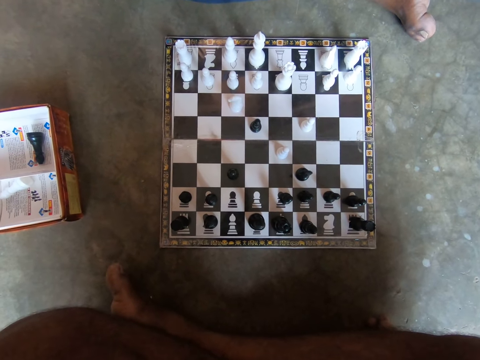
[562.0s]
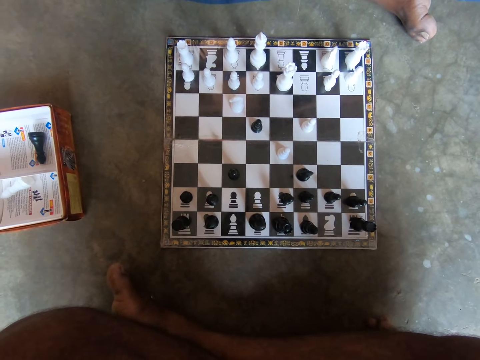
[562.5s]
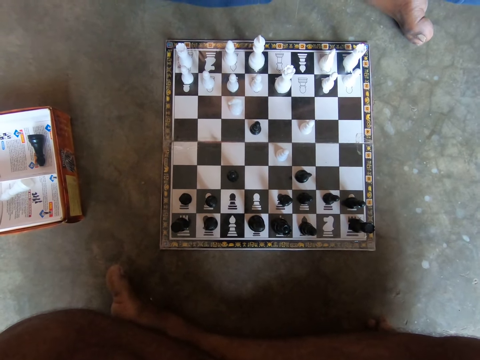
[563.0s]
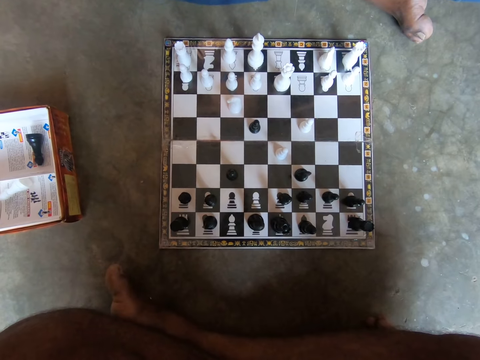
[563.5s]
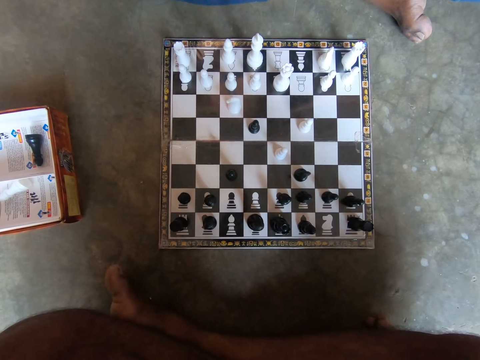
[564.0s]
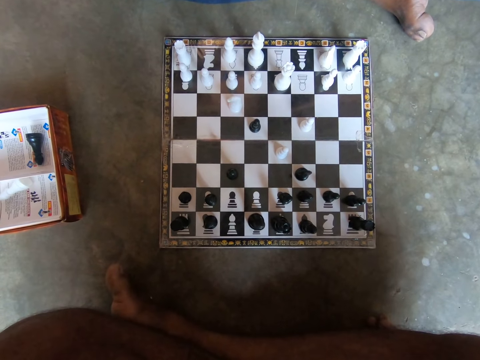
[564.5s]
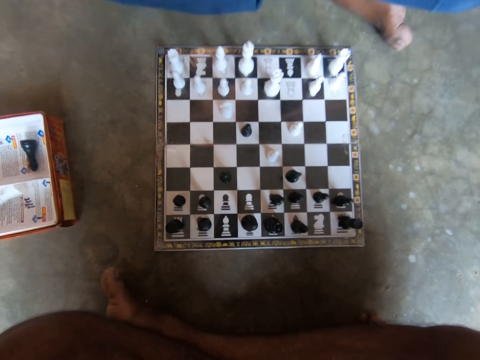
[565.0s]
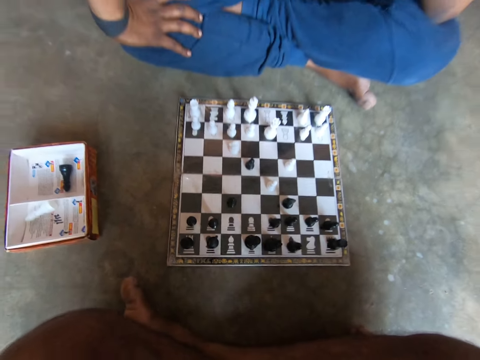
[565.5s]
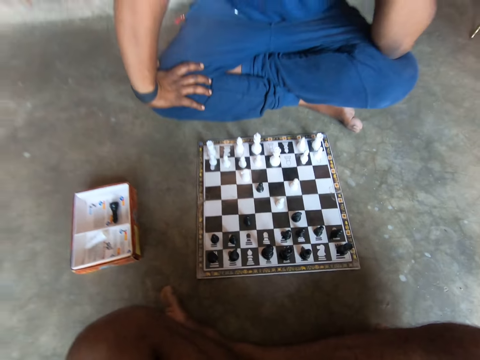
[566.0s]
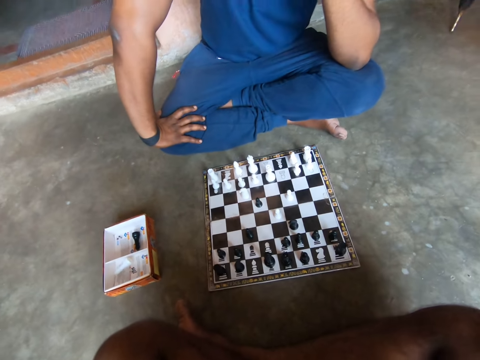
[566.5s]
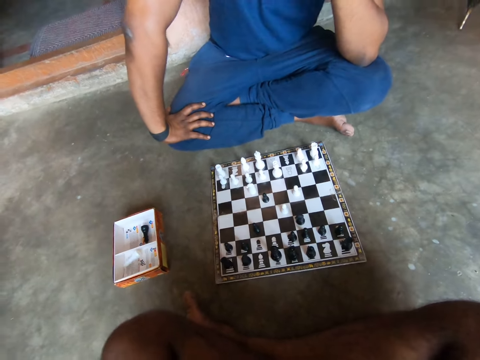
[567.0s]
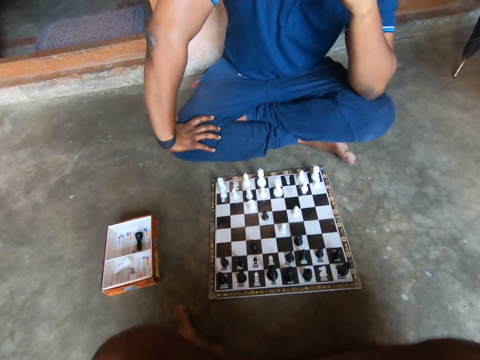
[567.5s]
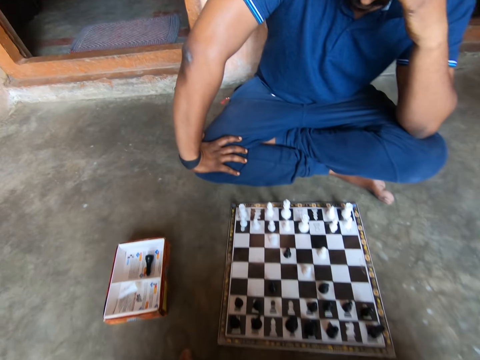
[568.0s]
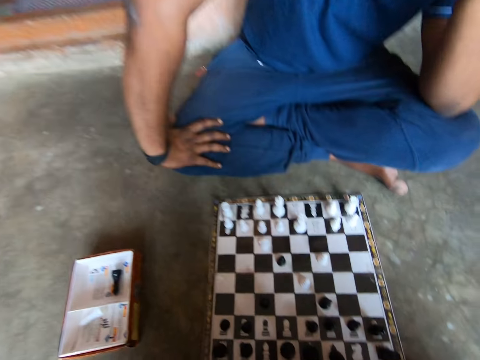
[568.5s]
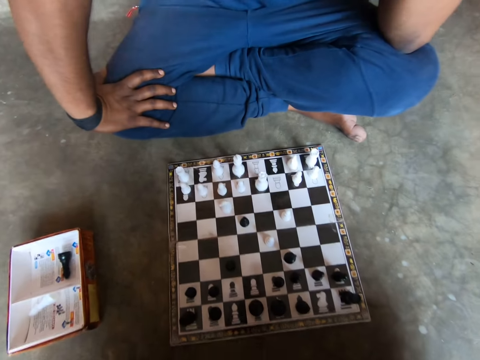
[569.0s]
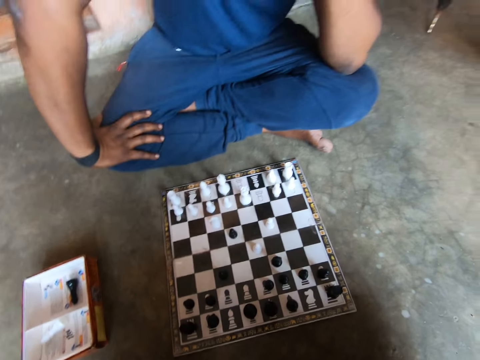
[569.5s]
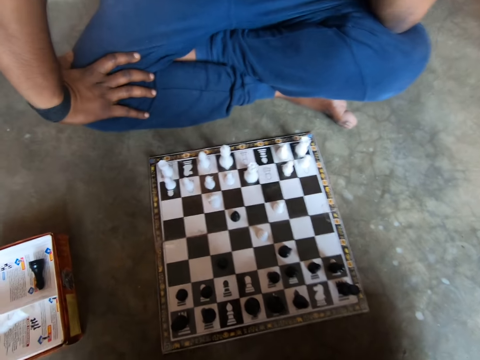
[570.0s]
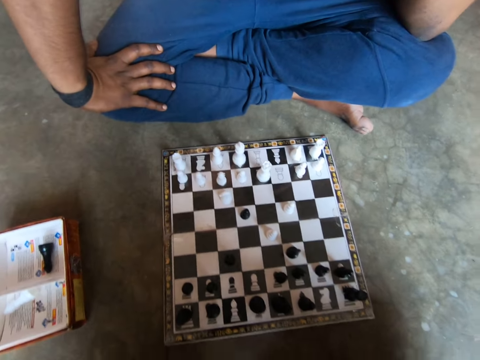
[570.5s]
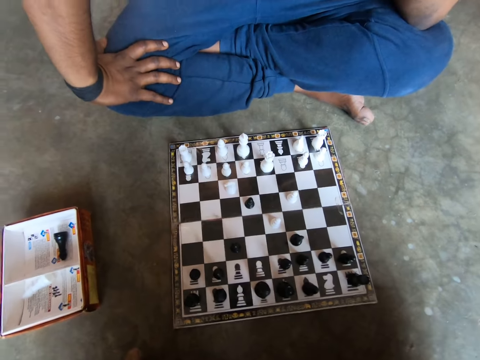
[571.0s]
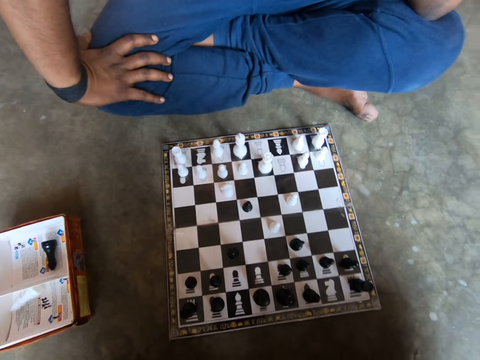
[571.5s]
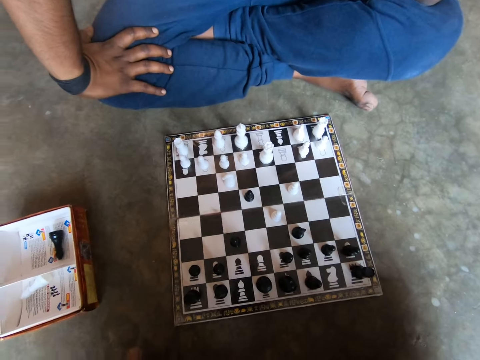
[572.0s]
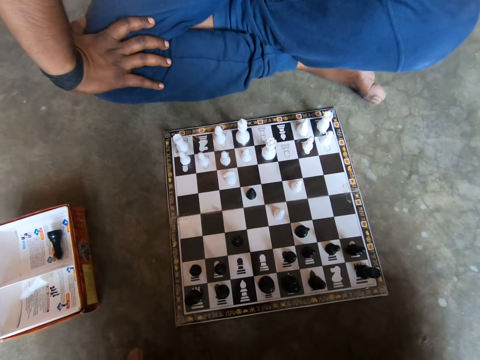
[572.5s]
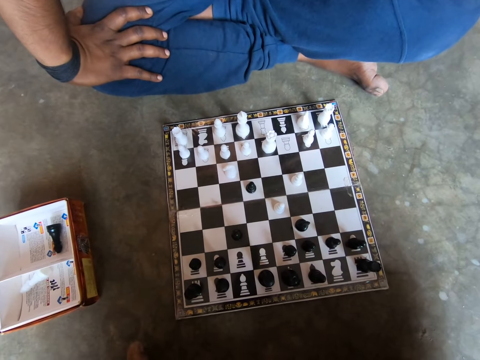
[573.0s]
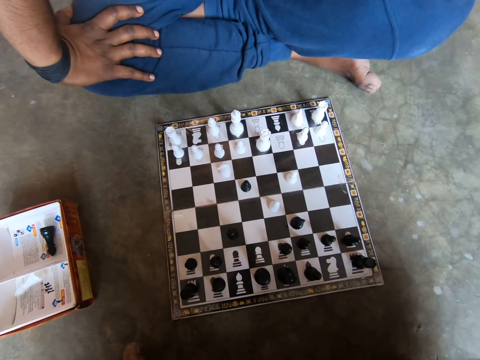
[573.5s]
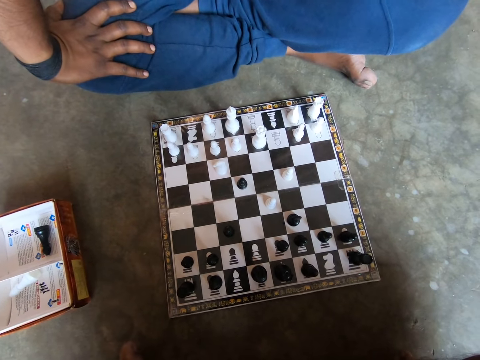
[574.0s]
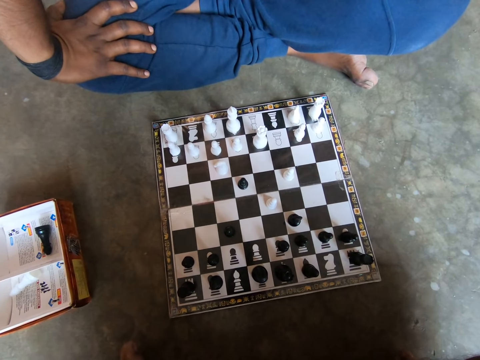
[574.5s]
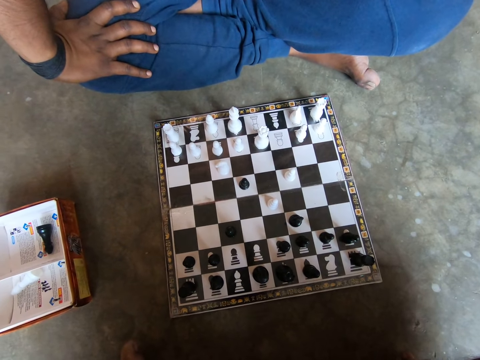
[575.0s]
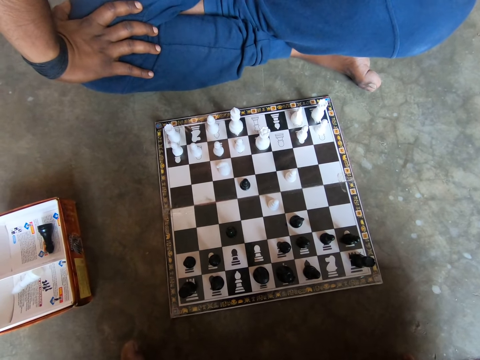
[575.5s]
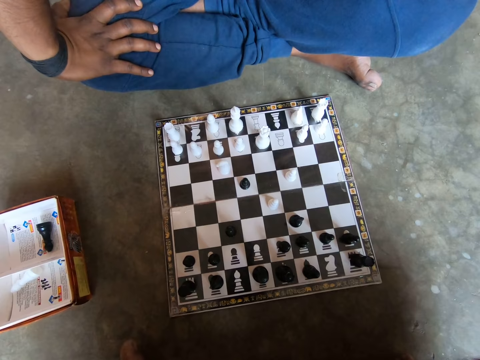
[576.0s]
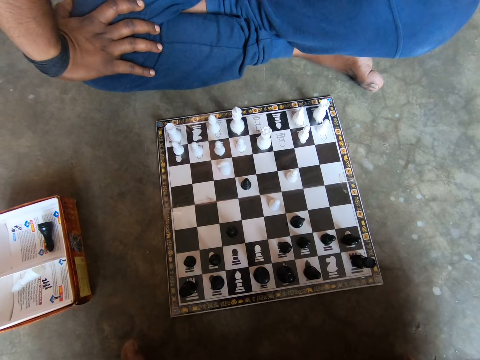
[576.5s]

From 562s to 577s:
A man stares at the checkerboard.

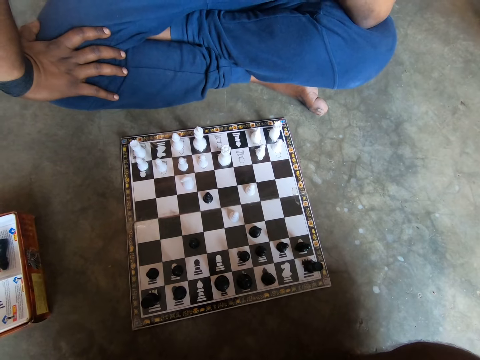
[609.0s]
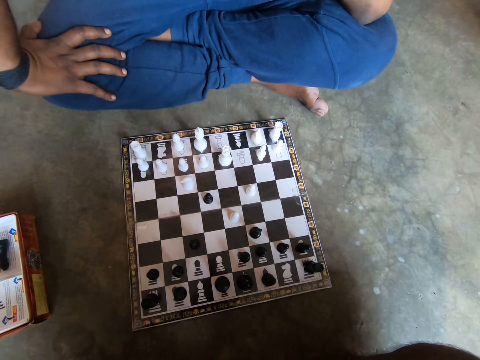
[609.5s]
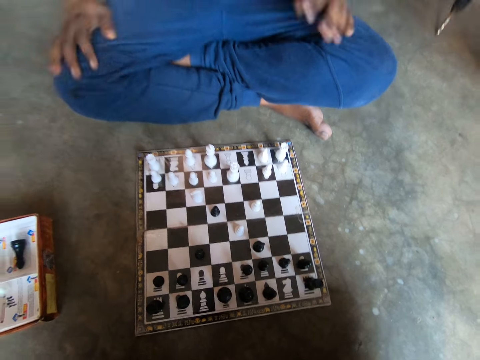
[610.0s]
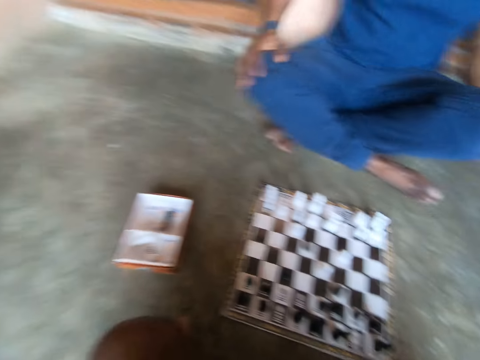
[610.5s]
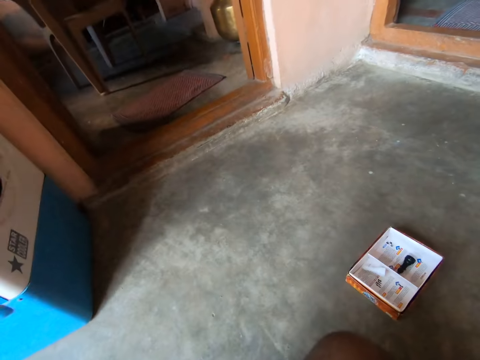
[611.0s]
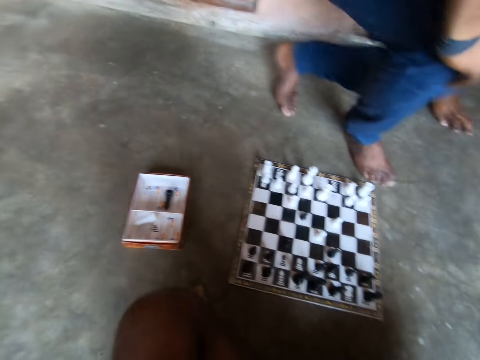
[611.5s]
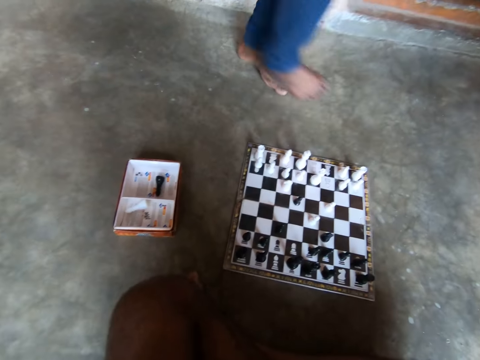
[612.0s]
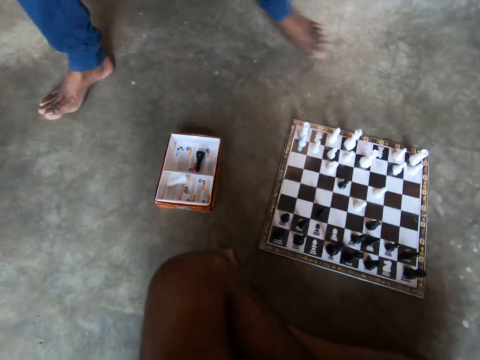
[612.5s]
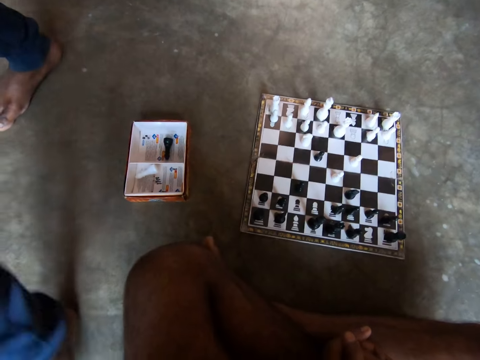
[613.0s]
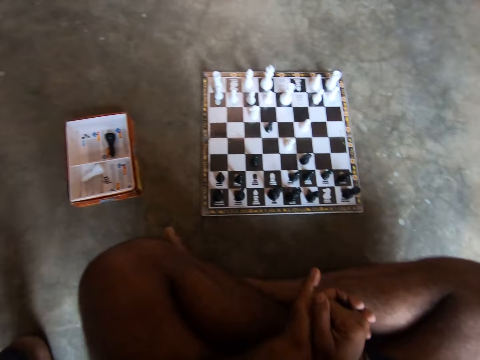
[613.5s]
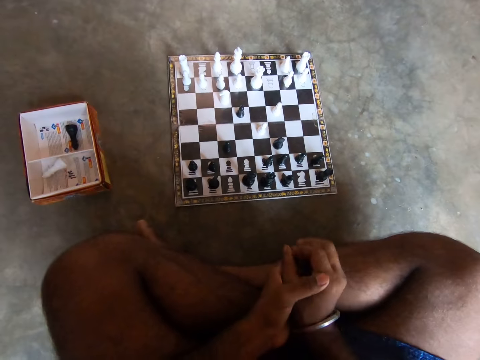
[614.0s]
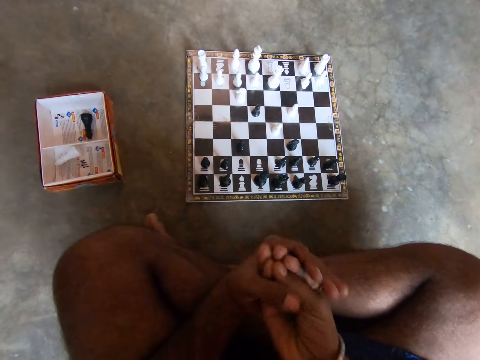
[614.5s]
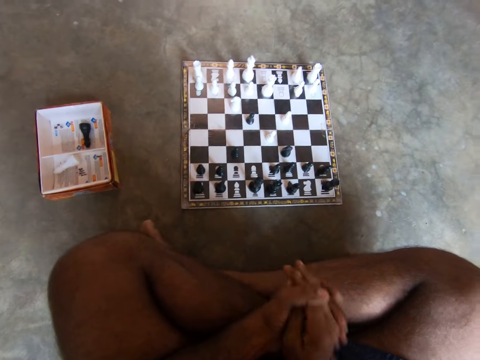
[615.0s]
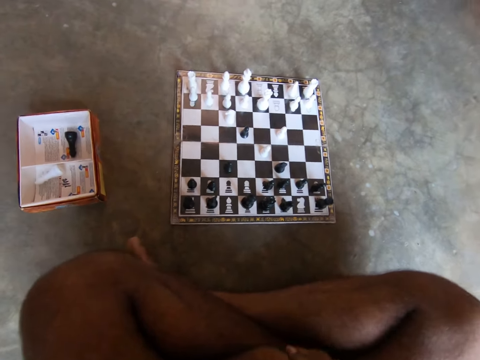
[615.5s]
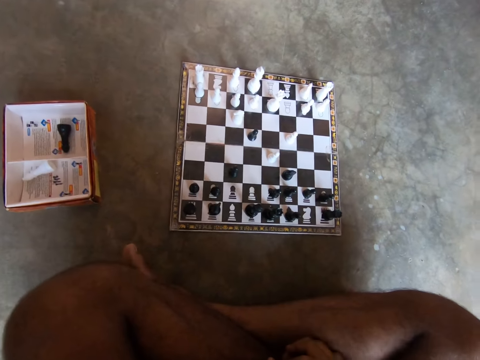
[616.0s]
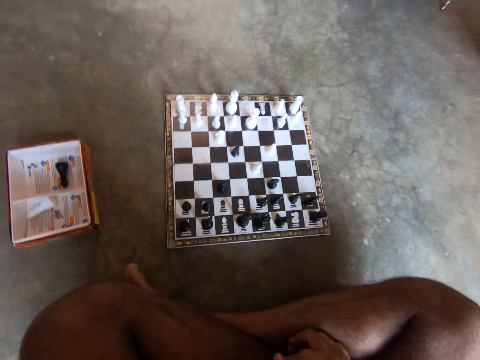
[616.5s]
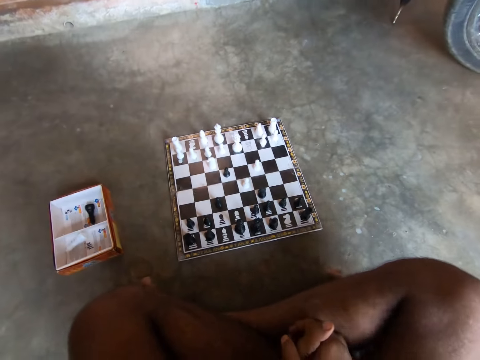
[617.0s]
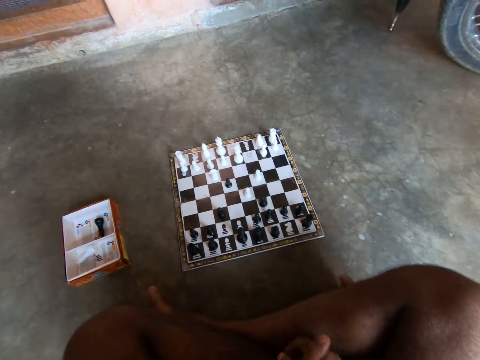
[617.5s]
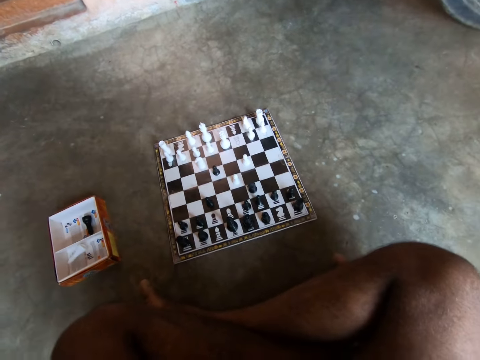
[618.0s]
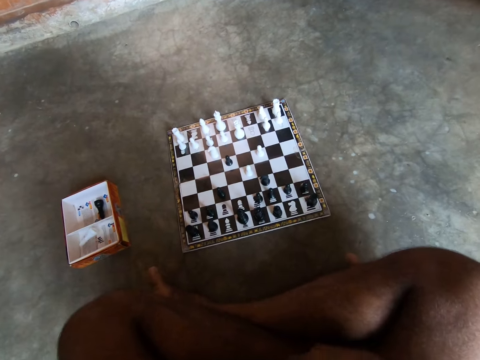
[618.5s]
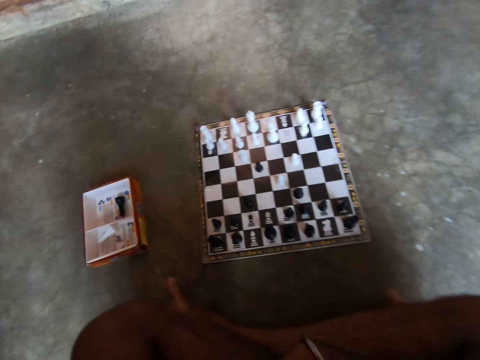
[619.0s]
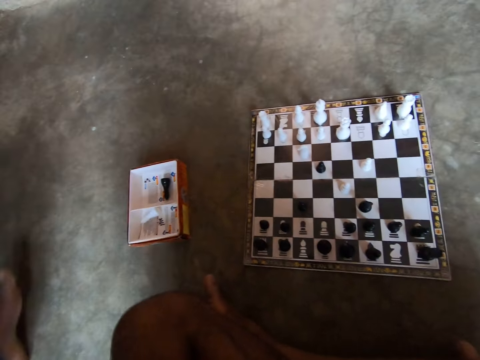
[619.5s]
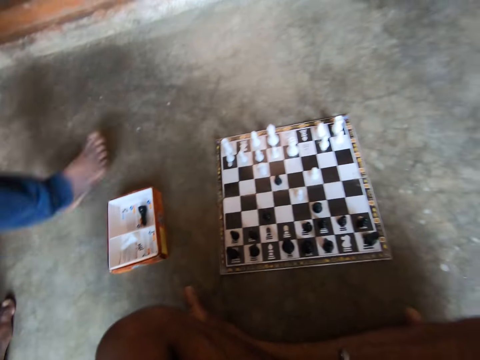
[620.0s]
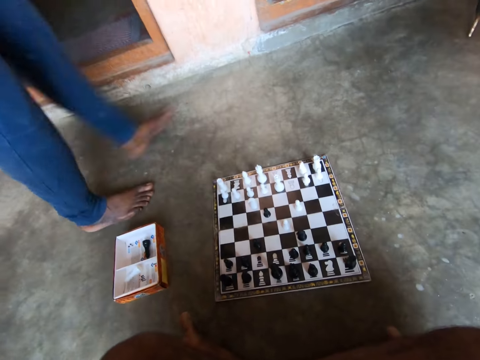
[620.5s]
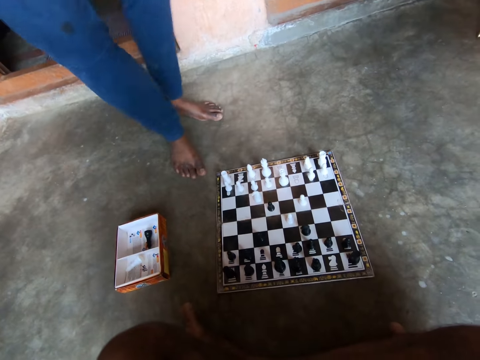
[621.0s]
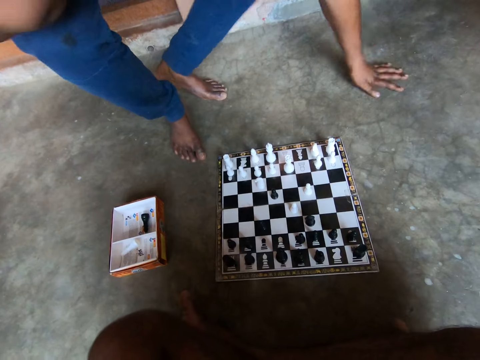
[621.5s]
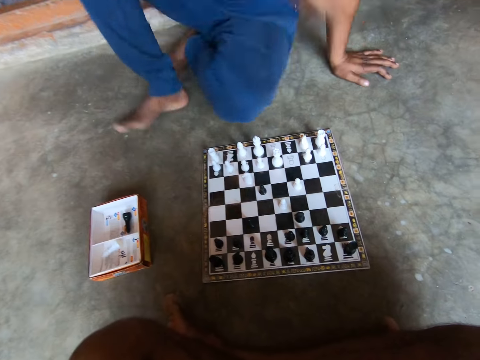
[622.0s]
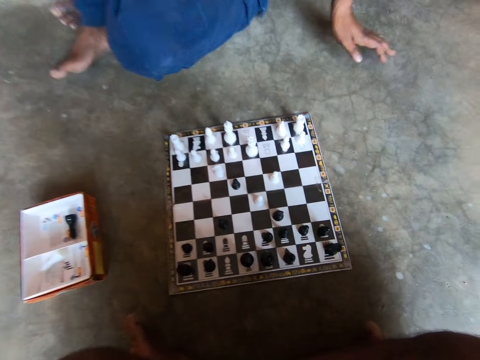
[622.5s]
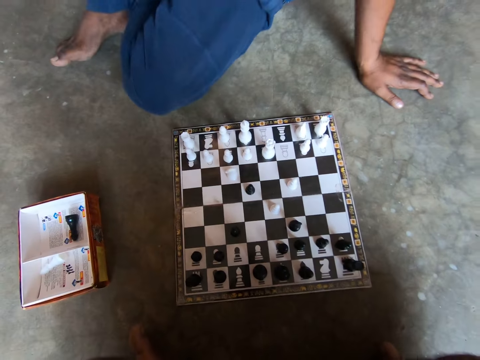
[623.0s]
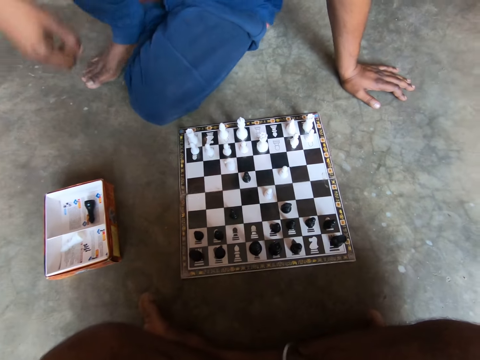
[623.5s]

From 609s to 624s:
A man stands up from the floor. The man walks away from the chessboard. The camera wearer rubs his hands against each other. The man walks back and sits on the floor.
